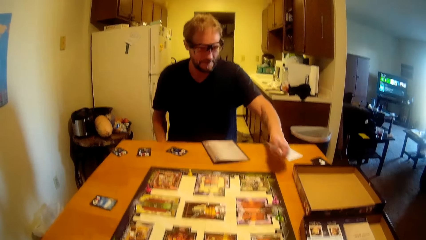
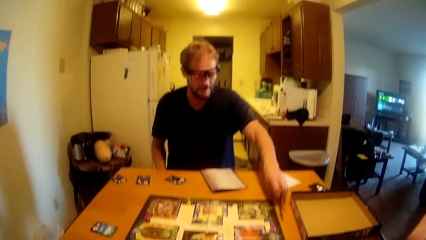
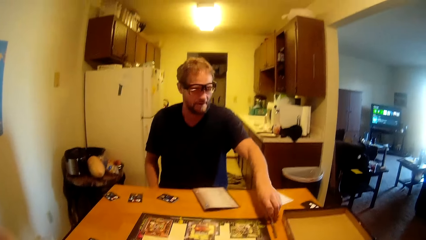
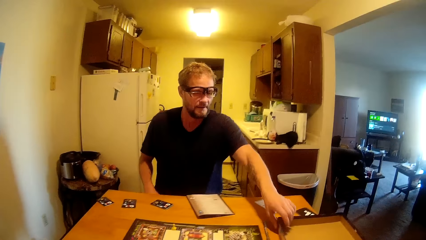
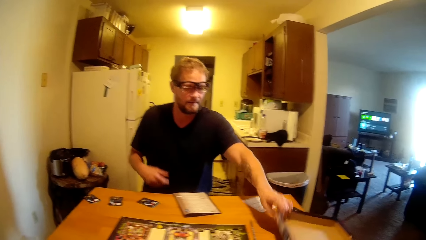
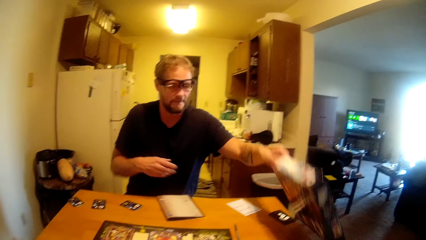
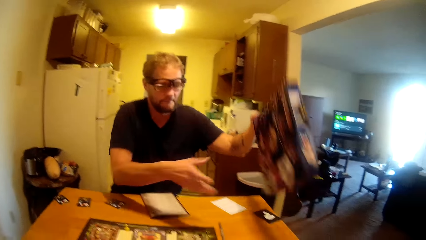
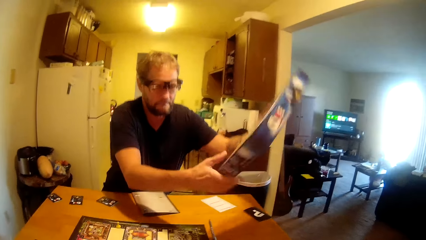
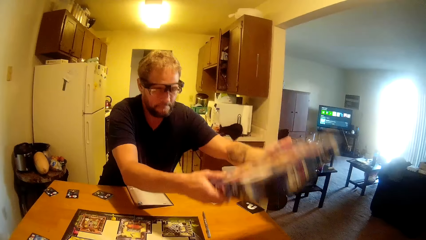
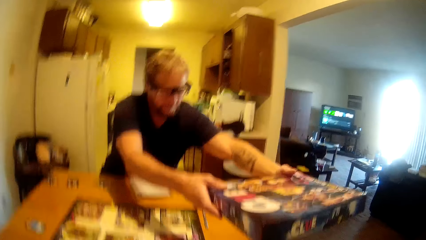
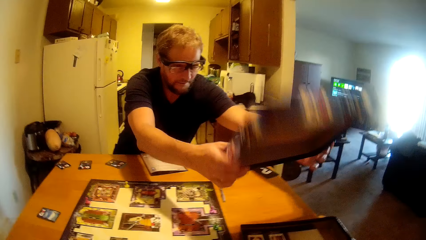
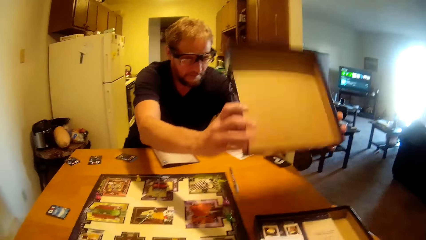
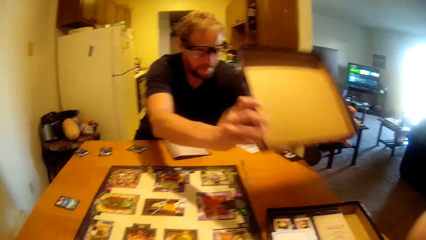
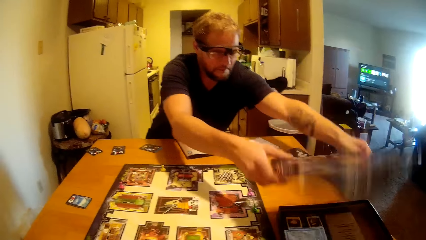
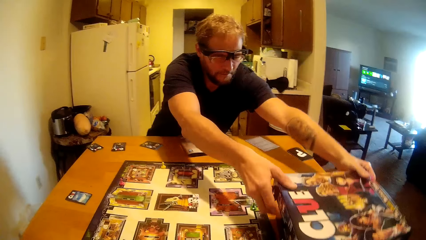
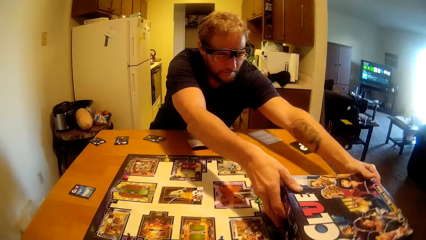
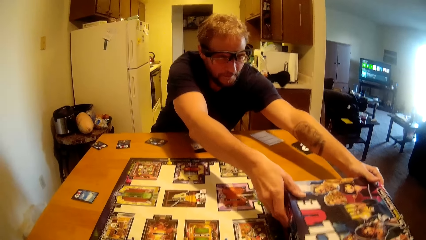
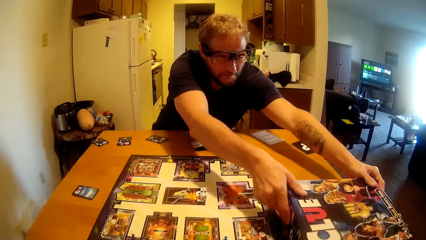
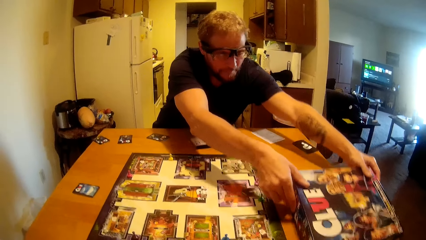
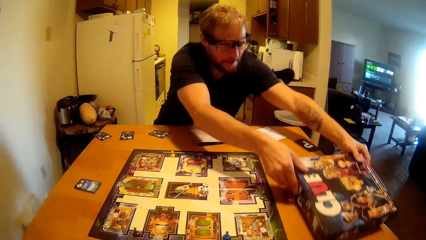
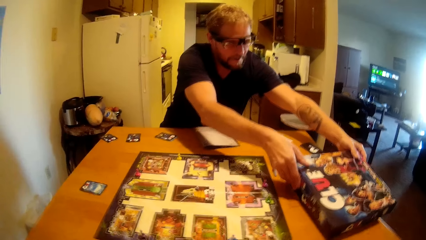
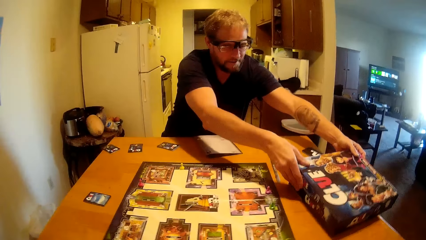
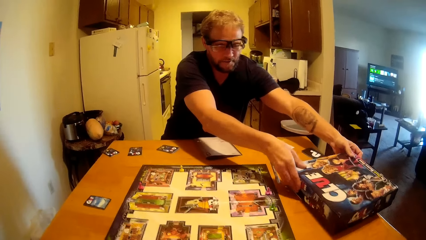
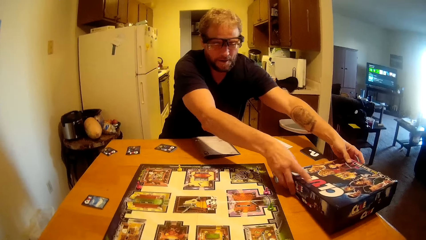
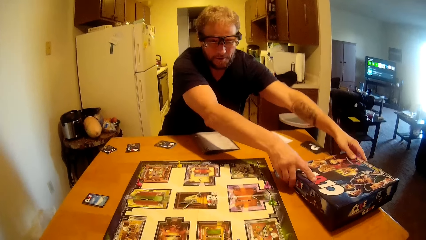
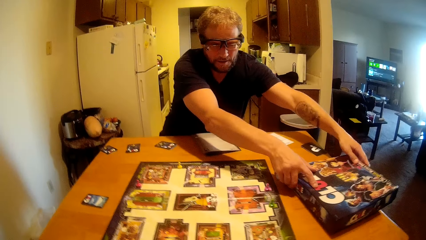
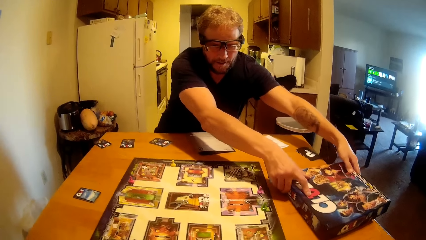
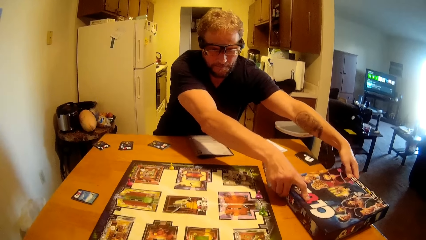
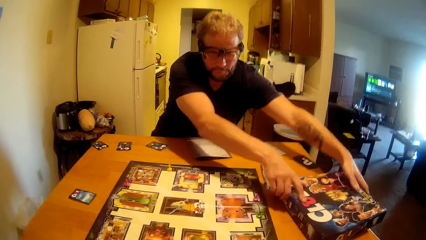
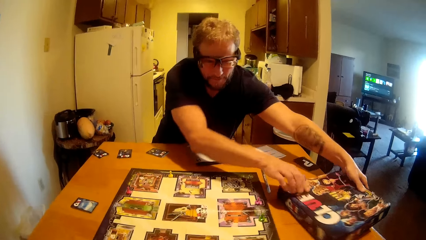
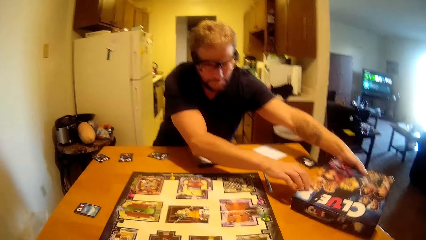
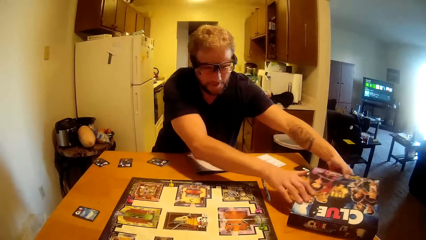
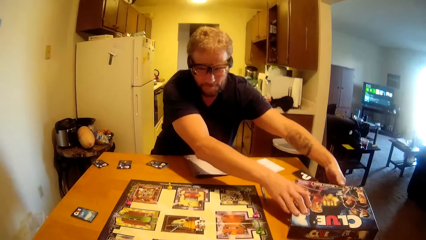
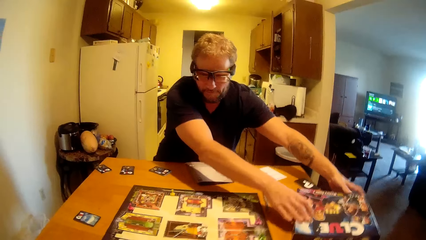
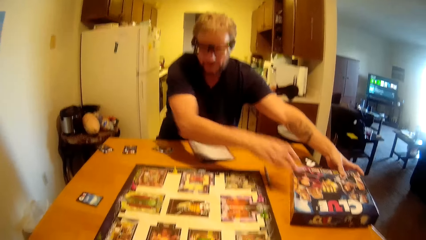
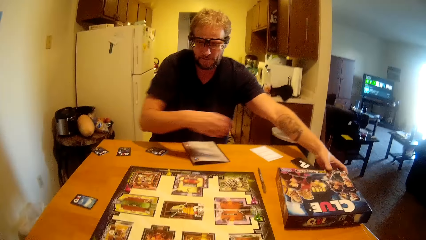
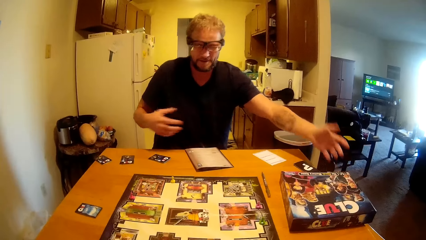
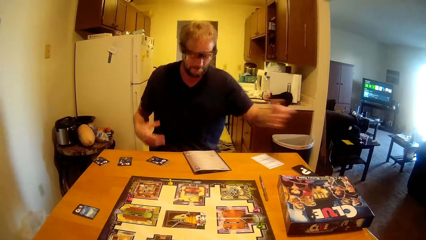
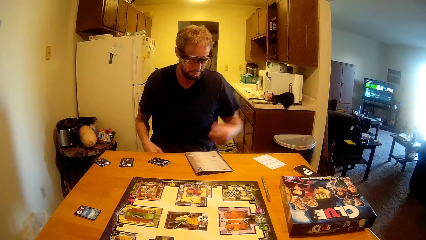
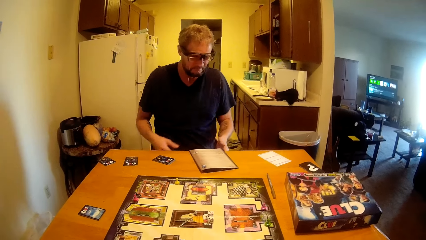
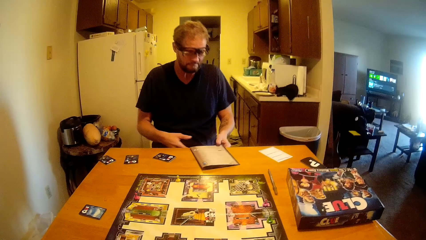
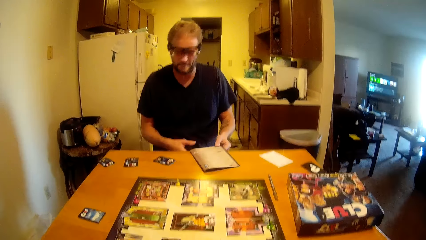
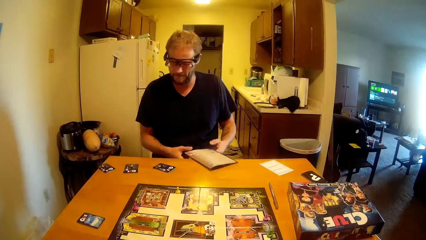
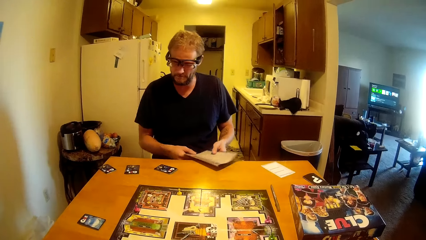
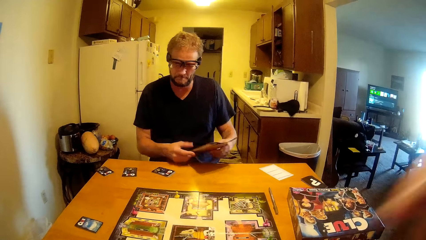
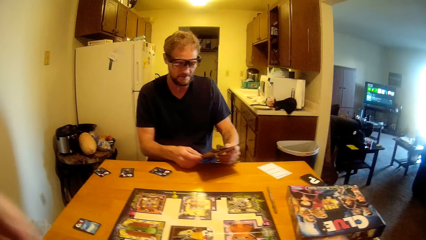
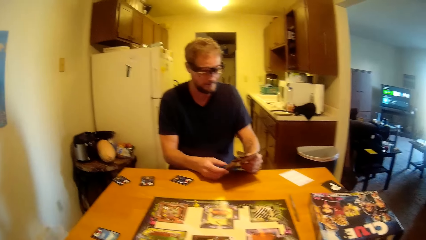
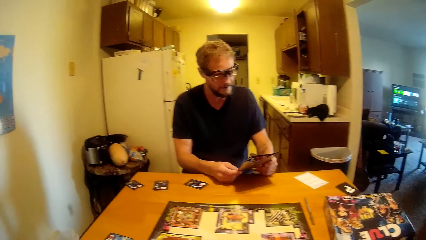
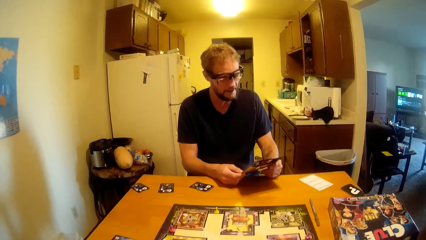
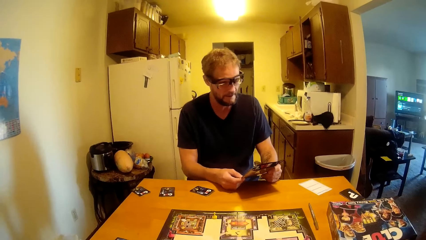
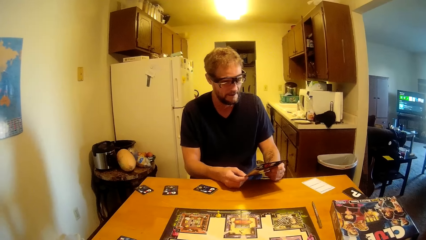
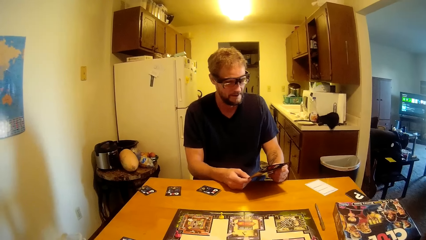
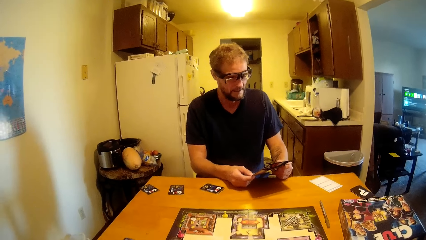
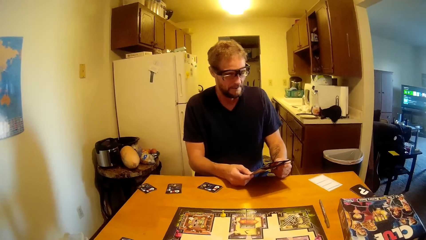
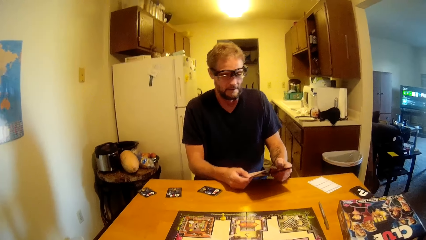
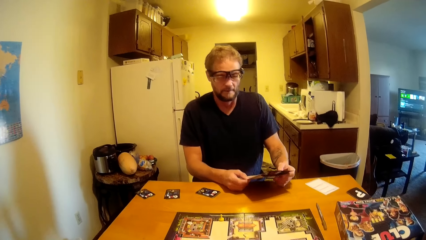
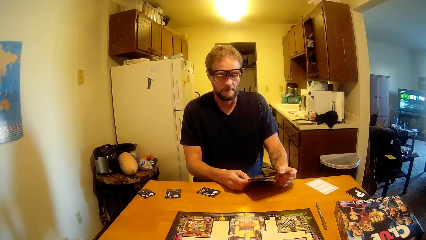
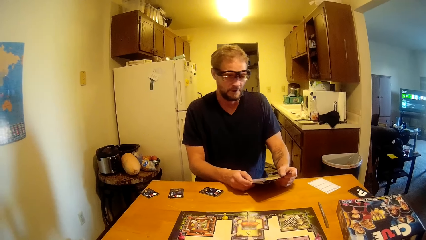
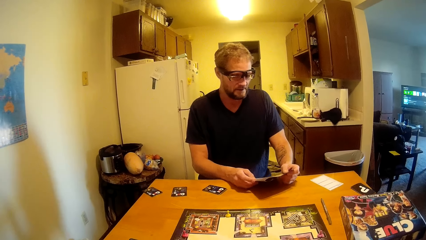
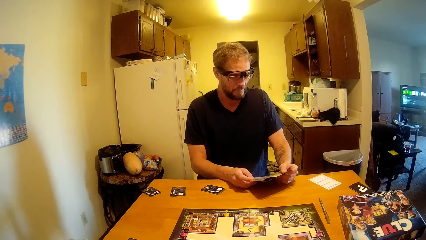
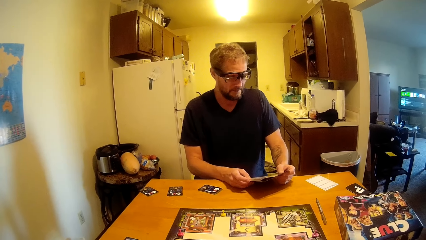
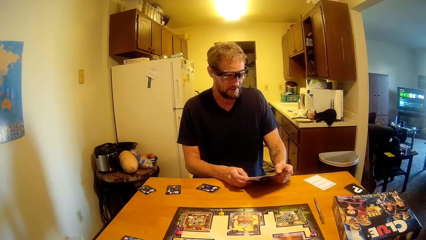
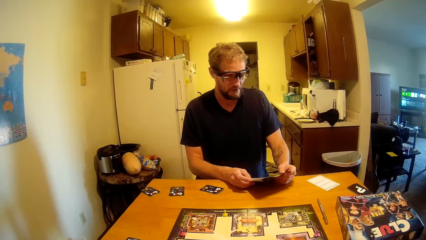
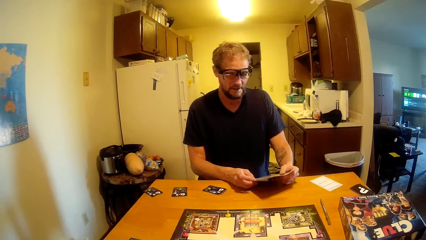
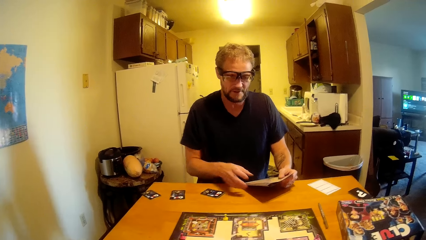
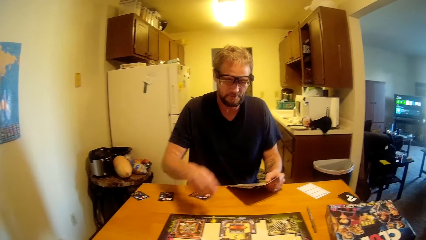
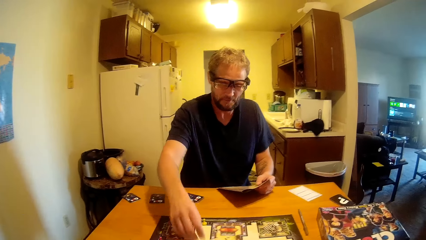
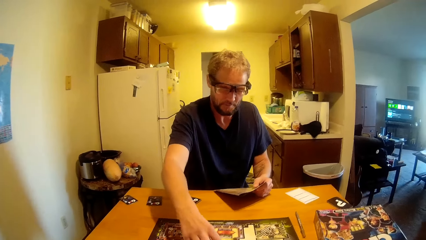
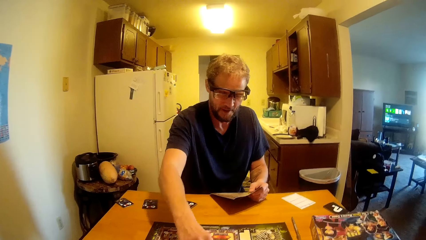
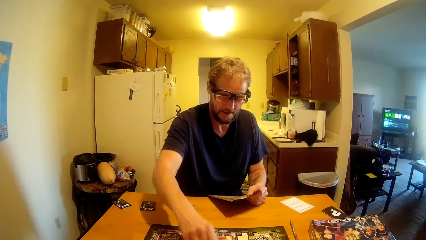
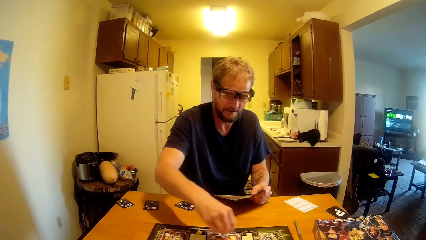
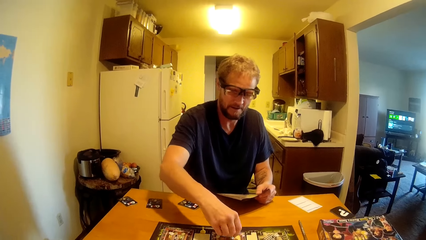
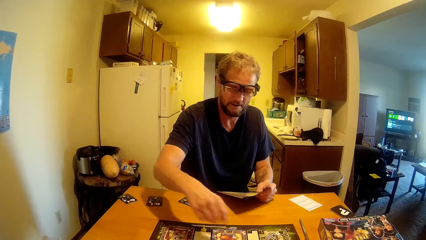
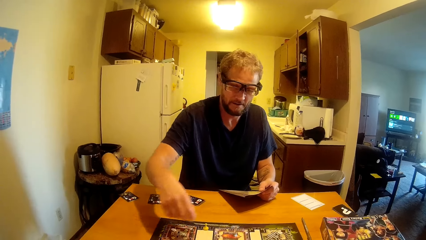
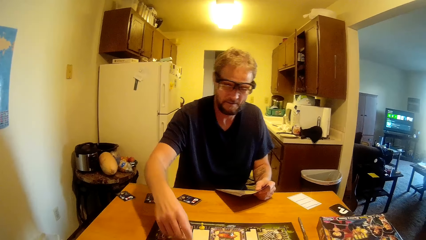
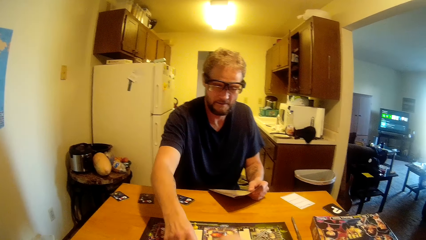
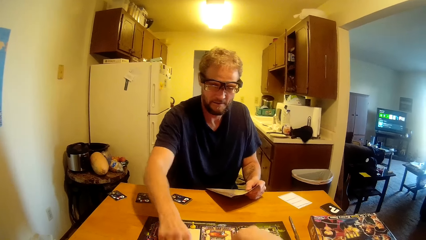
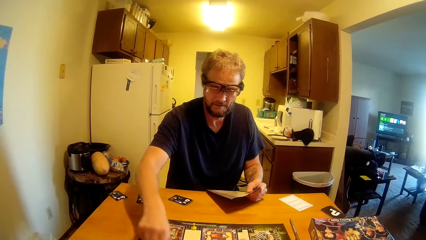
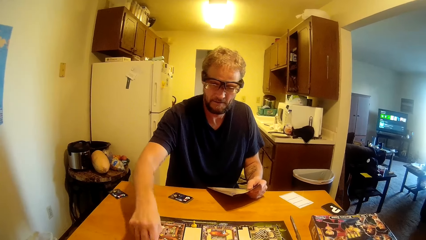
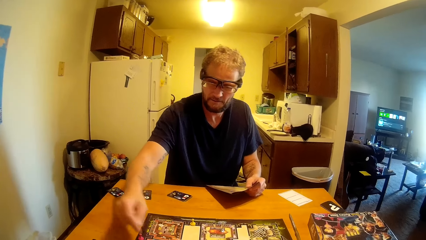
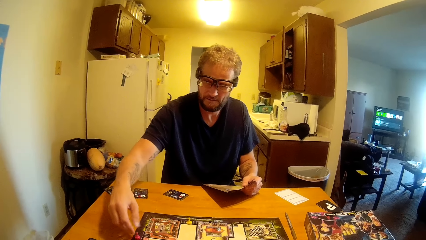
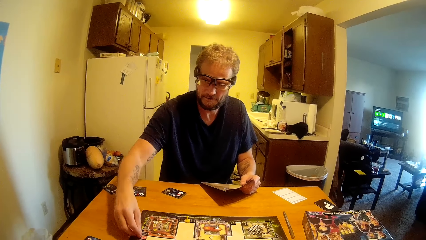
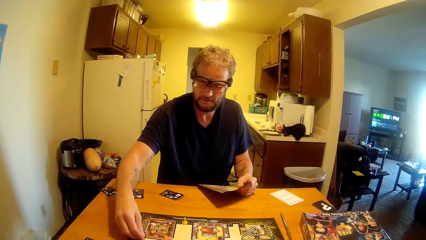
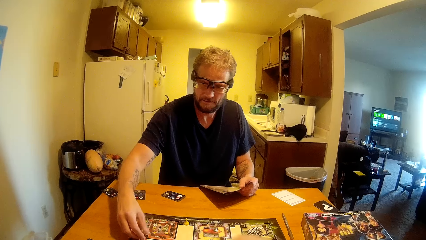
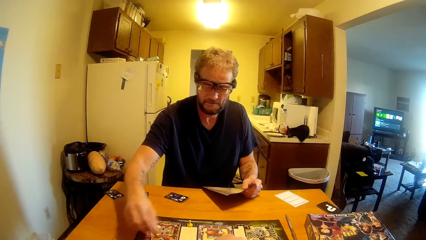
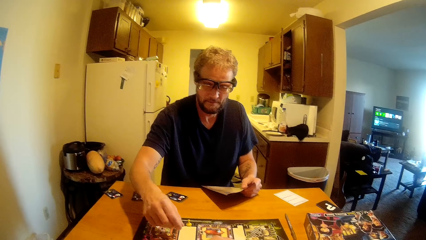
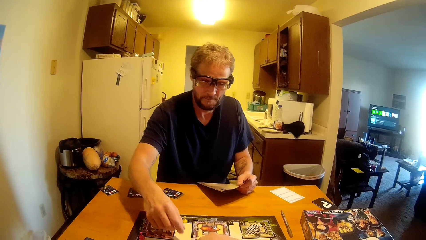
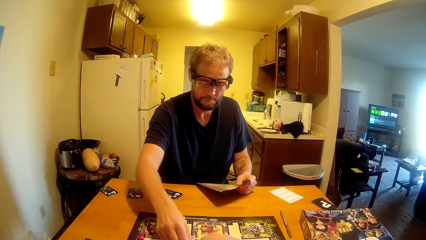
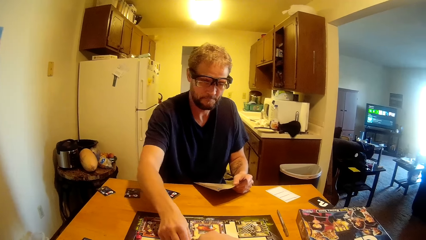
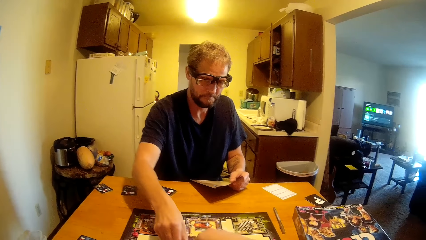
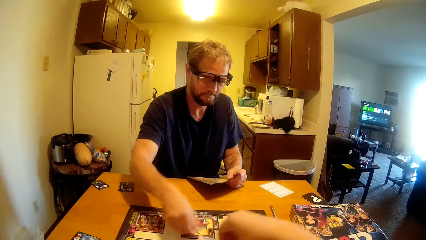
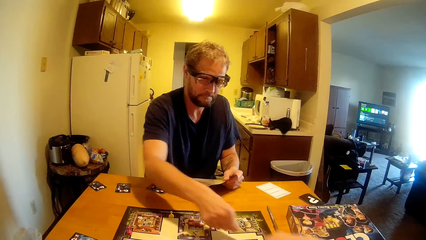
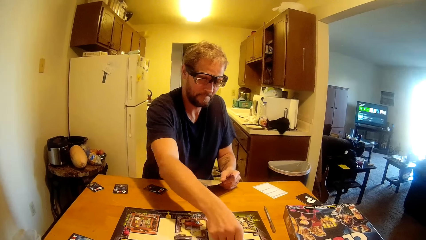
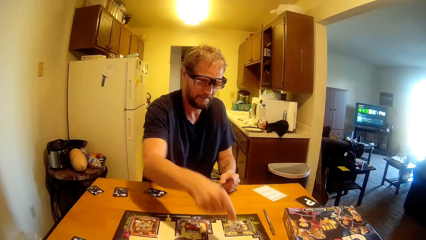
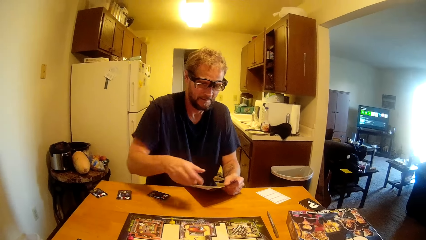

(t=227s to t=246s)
A man picks a pen from the table. He puts the pen on the table. He lifts the clue board game cover. He covers the clue board game on the table. He holds a piece of paper. The camera wearer talks to the man. The man reads some words from the paper. The man talks to the camera wearer. He touches the game piece on the table. He picks the board game pin. He places the board game pin on the clue board game.
